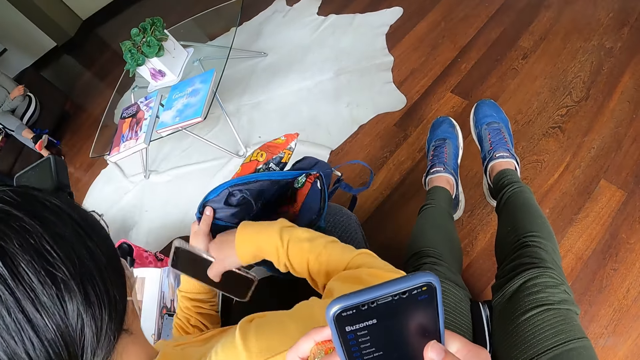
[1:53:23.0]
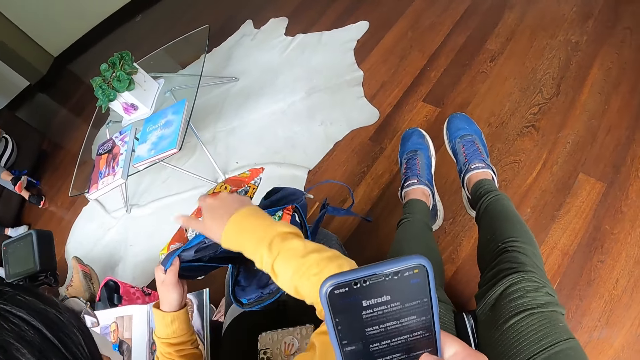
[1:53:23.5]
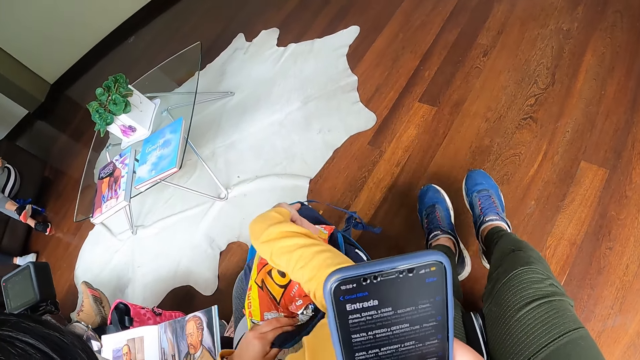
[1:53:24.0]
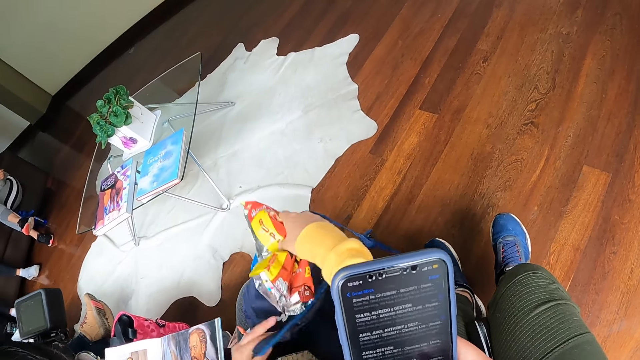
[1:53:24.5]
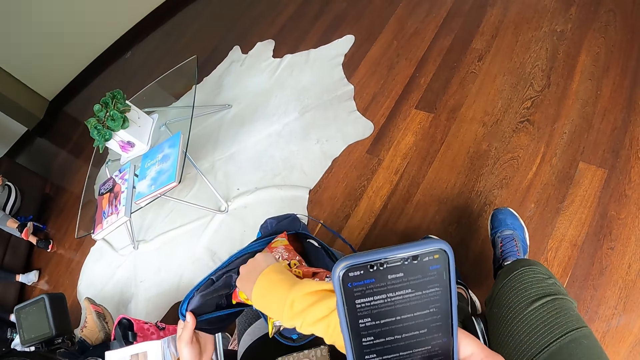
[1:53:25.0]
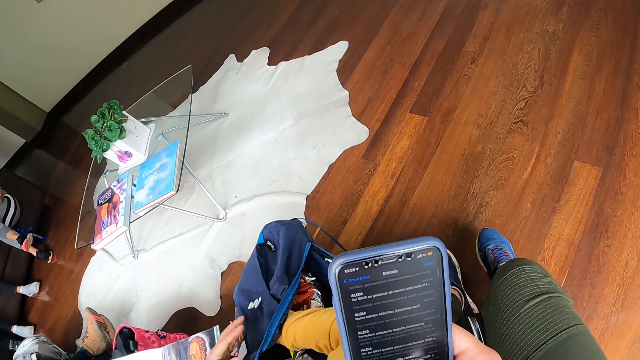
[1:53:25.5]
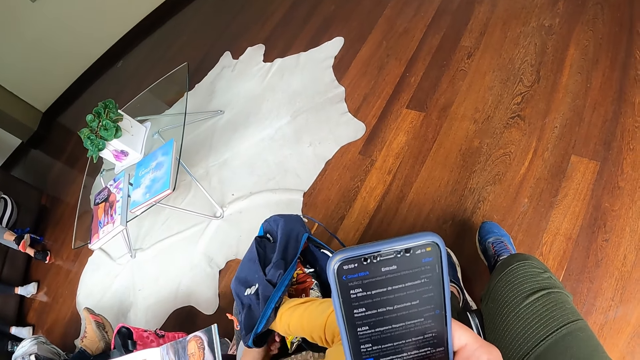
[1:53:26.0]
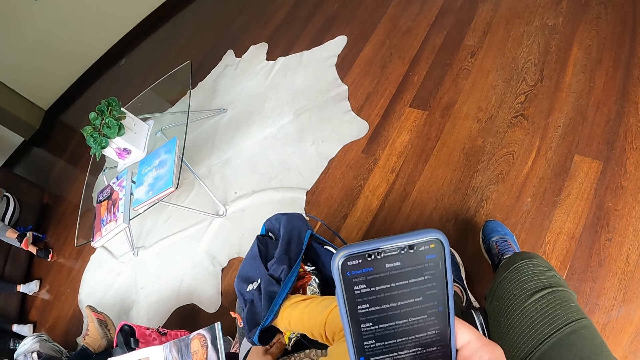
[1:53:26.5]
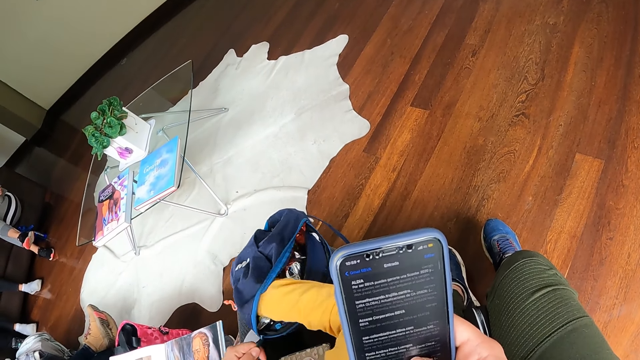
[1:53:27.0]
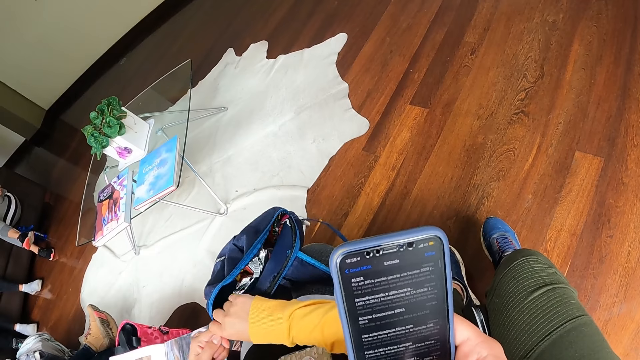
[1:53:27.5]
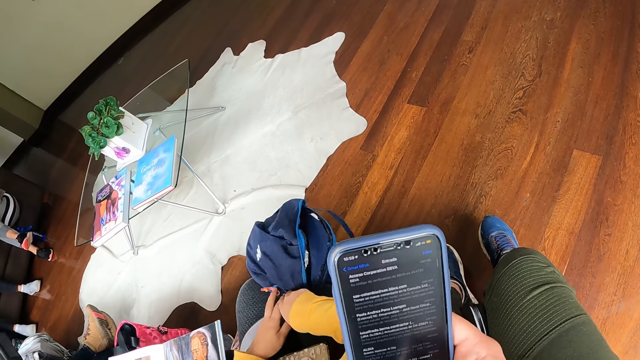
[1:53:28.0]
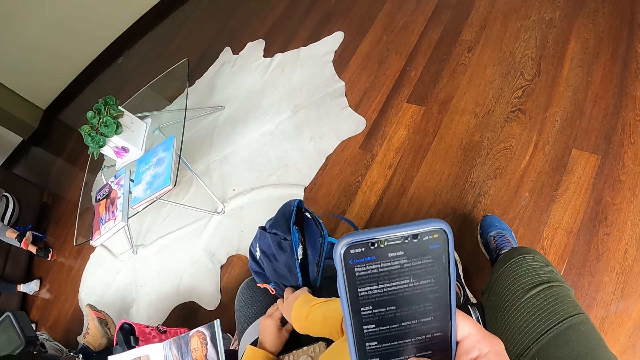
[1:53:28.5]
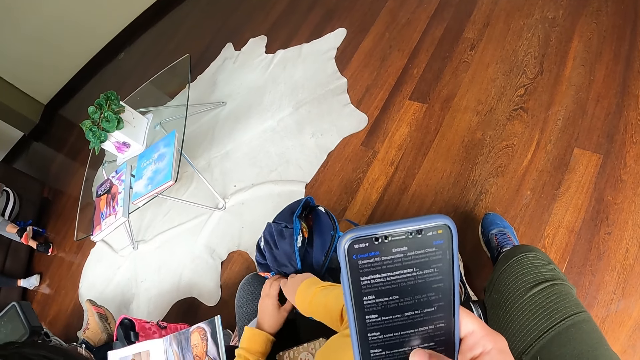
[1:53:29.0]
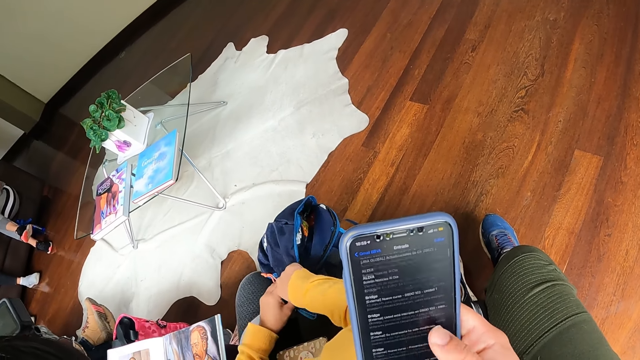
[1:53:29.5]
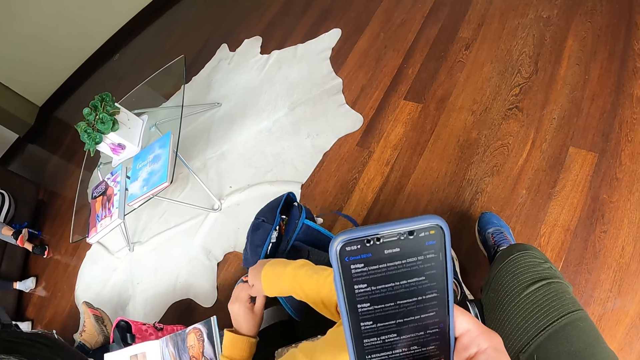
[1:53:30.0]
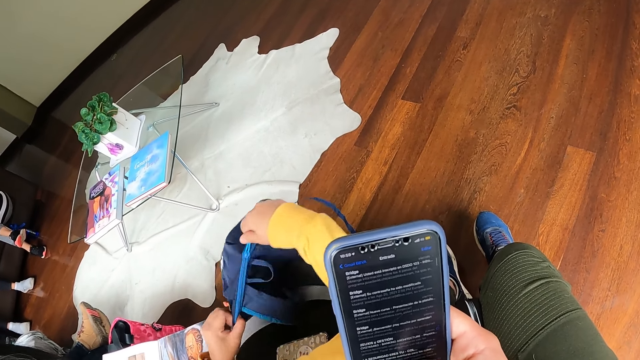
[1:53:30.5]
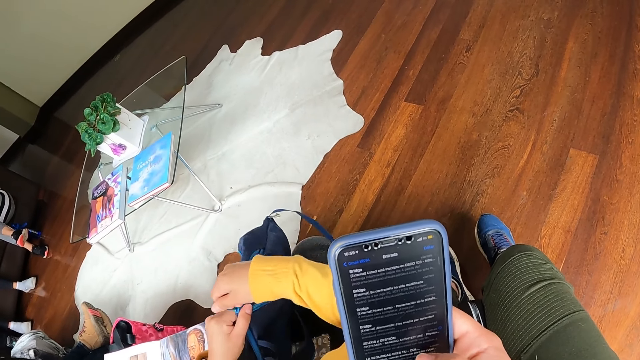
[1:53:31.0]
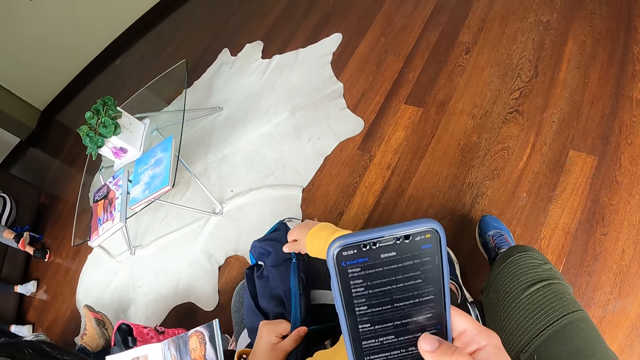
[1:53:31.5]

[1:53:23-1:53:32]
The woman places the phone in her right hand on her lap. The woman takes the chips from her left hand with her right hand. The woman puts the chip in her right hand in the bag in her left hand. The woman closes the bag with both hands.

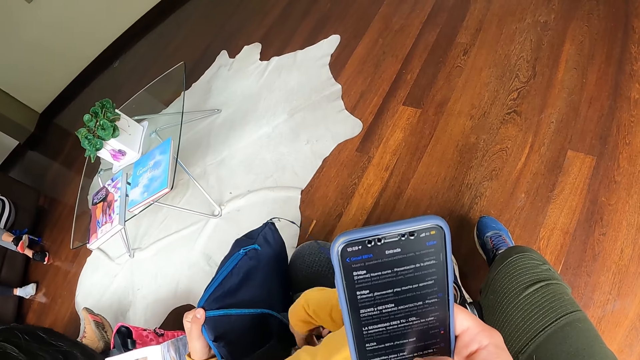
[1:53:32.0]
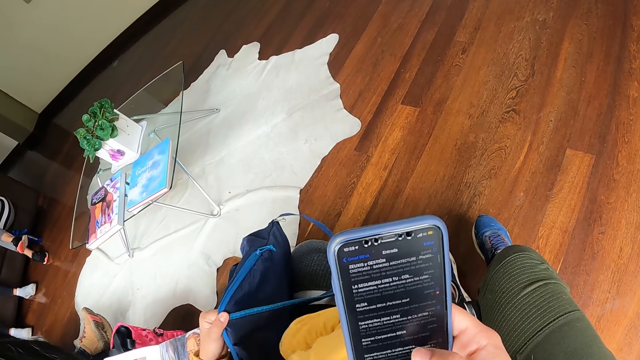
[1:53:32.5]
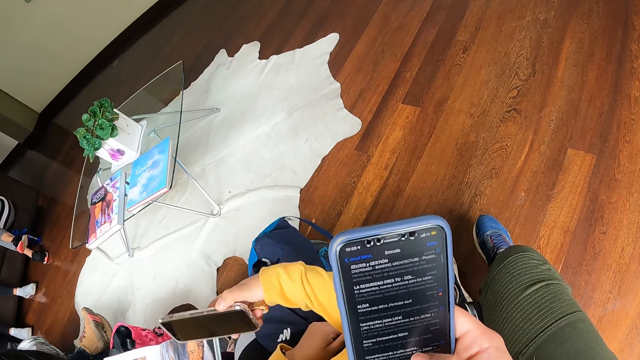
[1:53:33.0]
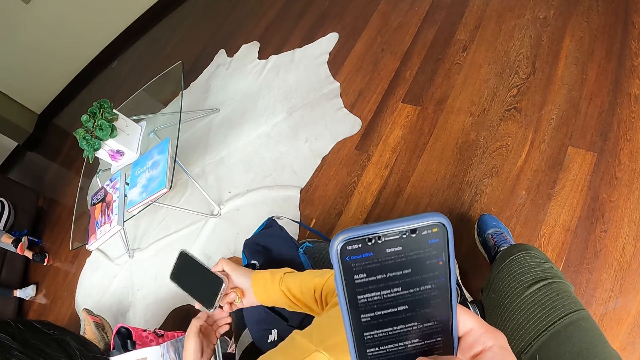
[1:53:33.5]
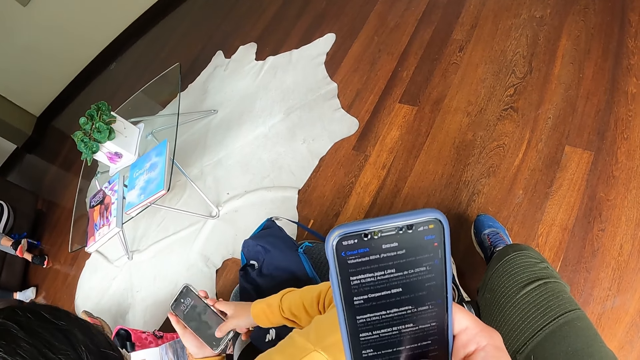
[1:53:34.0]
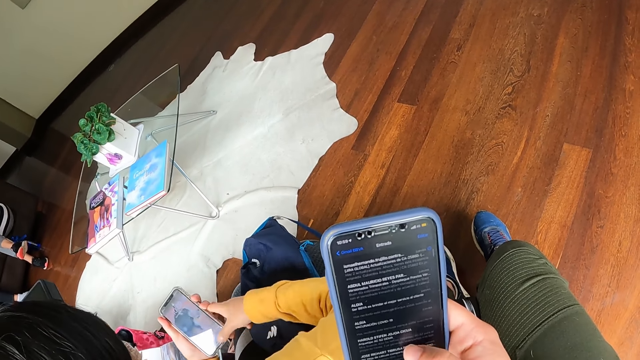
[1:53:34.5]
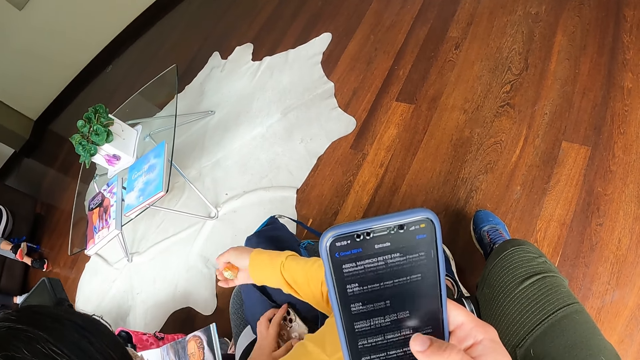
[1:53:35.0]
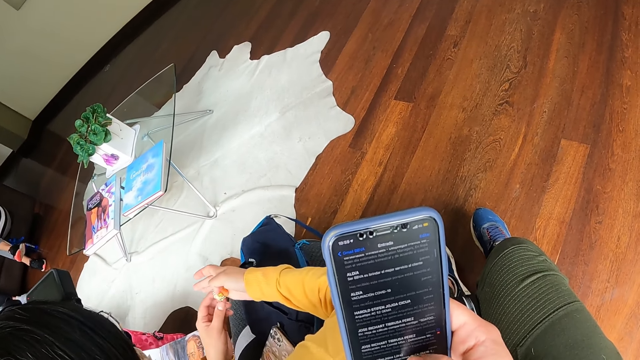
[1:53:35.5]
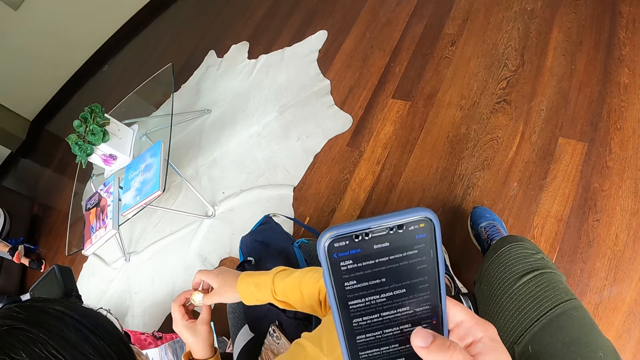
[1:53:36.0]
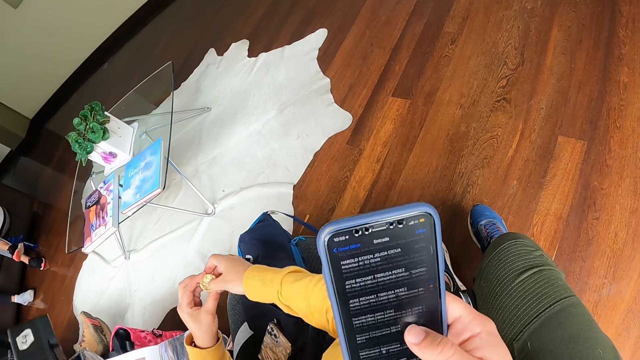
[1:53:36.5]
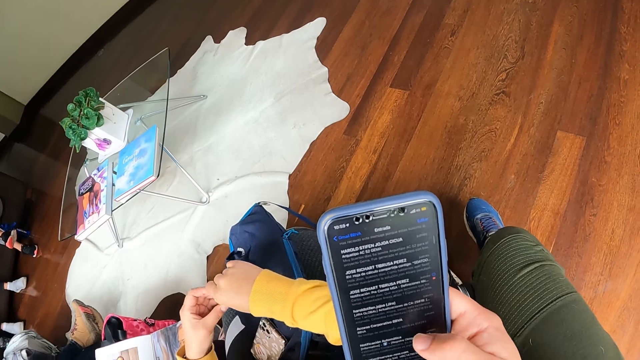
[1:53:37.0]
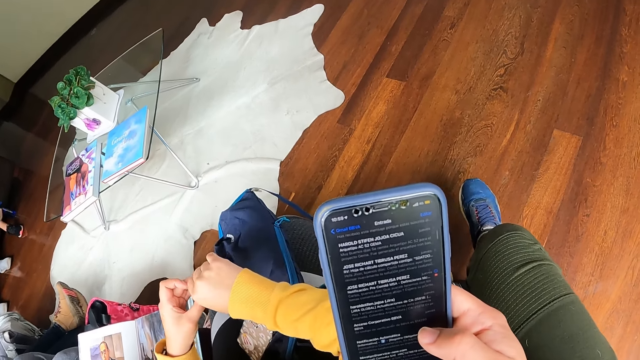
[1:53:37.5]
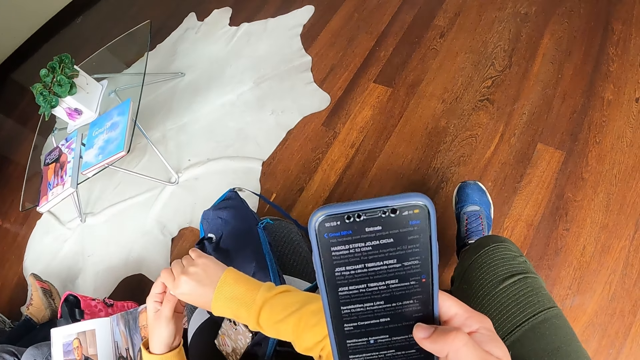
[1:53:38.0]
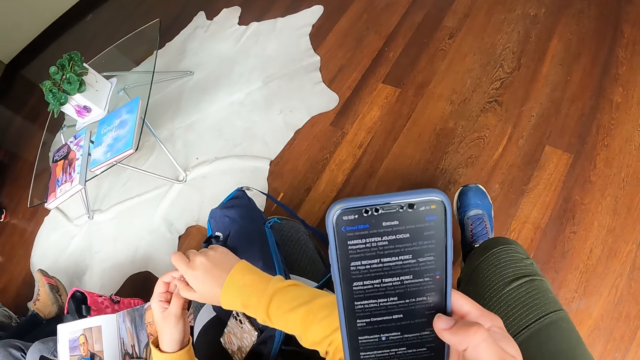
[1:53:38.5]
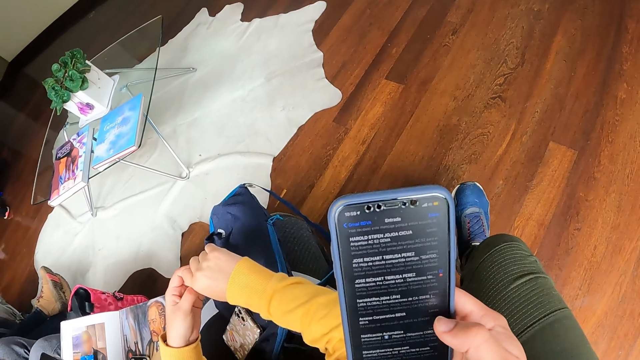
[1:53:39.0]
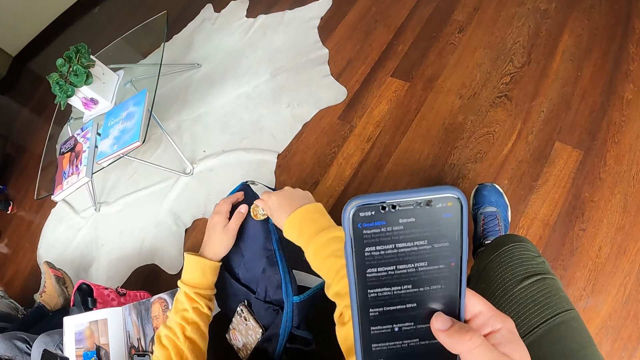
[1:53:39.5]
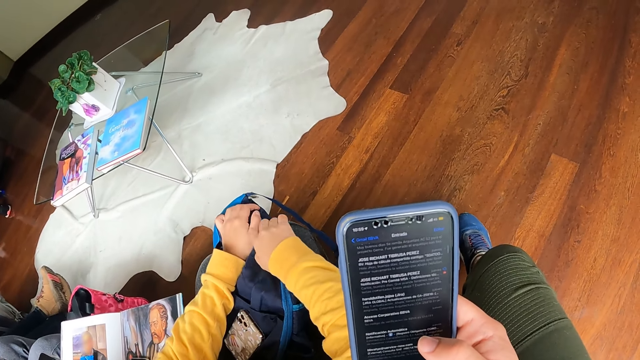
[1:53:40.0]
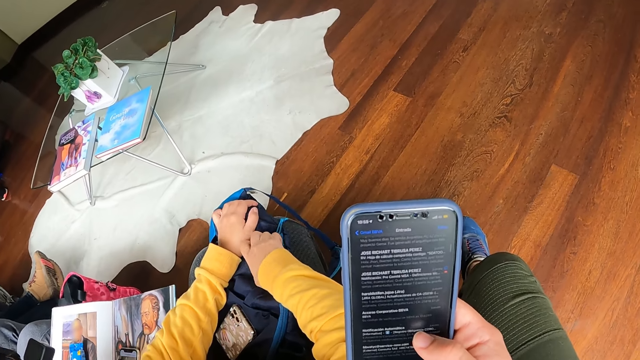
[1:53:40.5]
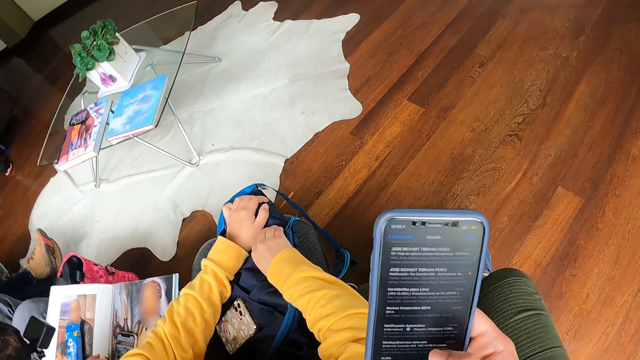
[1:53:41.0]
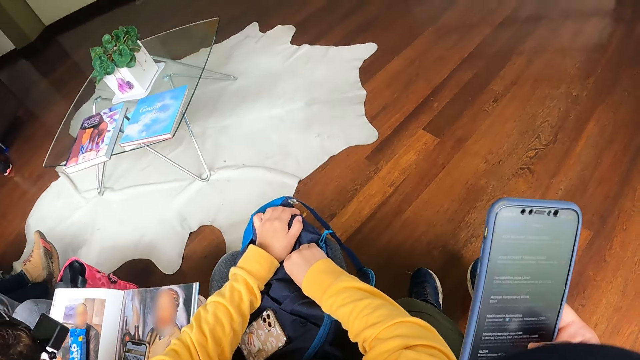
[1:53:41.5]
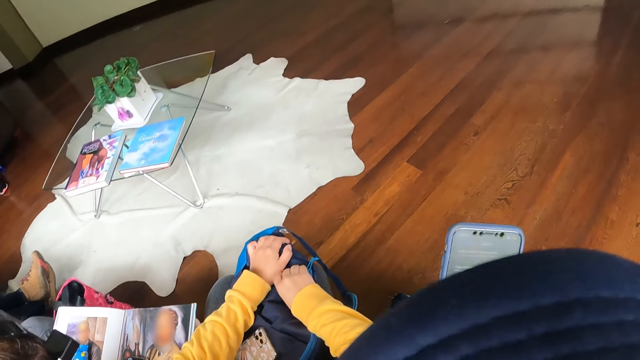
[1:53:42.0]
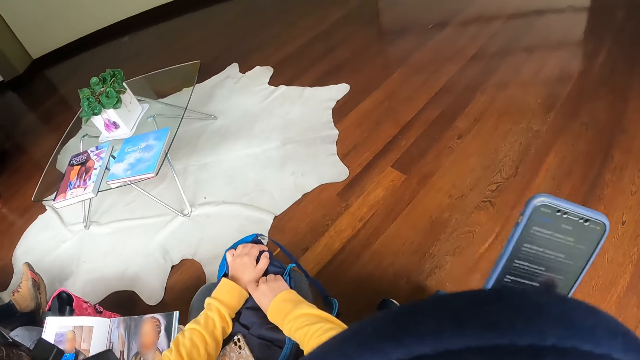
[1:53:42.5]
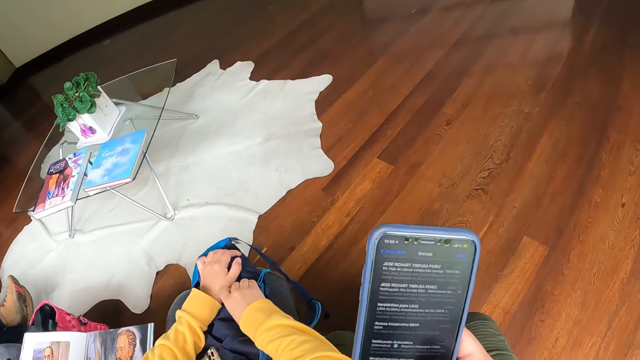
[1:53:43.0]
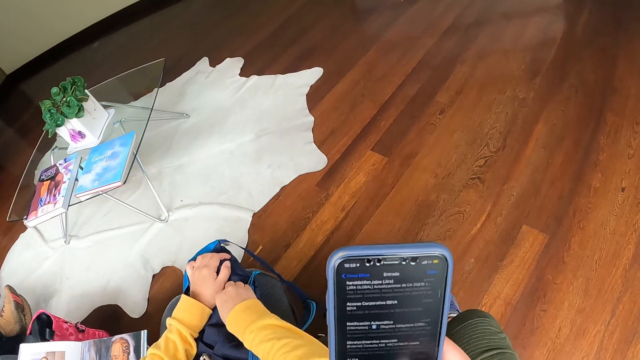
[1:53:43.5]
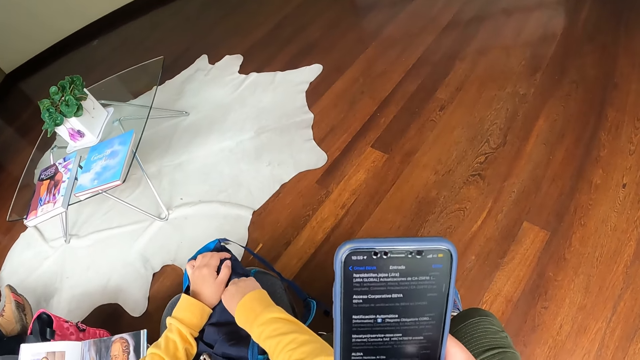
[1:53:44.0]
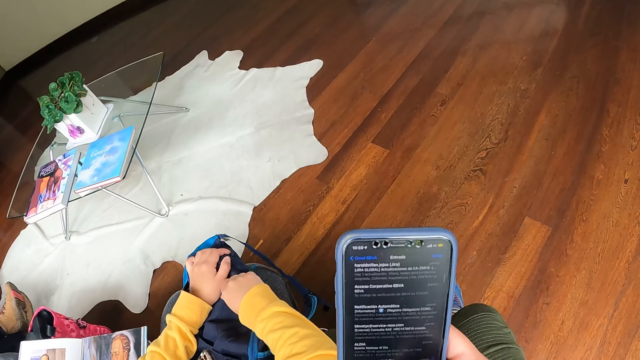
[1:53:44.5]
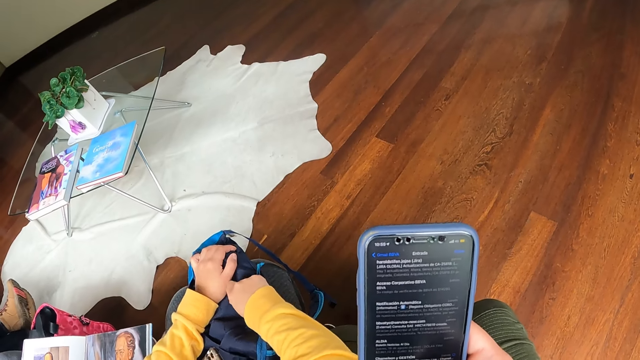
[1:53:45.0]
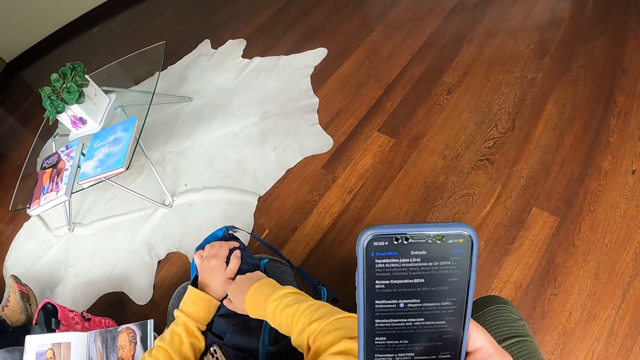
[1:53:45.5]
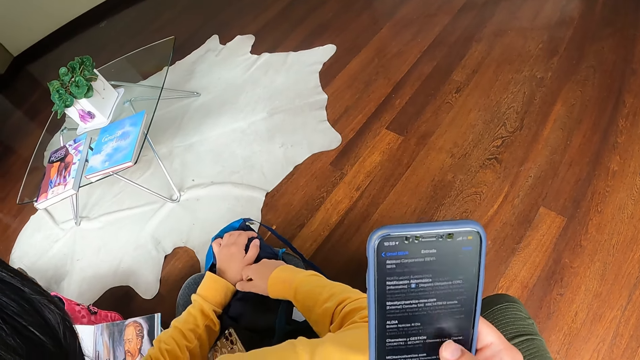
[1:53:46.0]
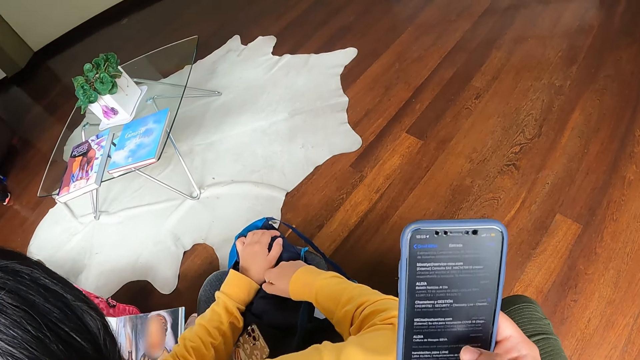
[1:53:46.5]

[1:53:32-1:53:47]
The woman picks the phone from her lap with her right hand. The woman passes the phone from her right hand to her left hand. The woman operates the phone in her left hand with her right hand. The woman places the phone in her left hand on her lap. The woman opens a sweet with both hands. The camera wearer operates the phone. The woman holds the sweet with her right hand.
